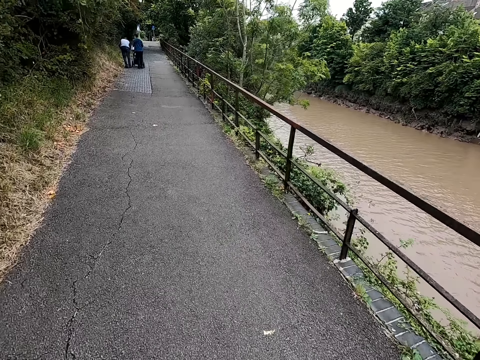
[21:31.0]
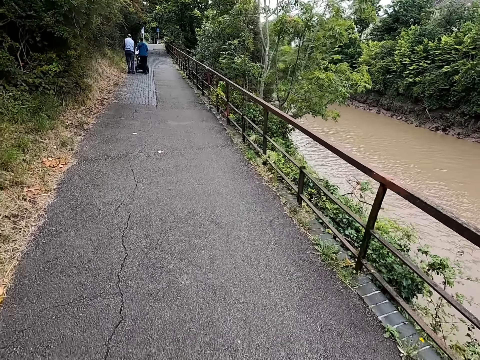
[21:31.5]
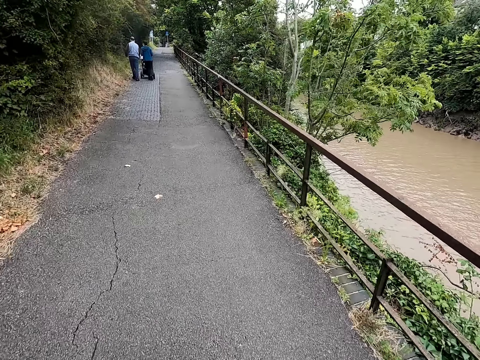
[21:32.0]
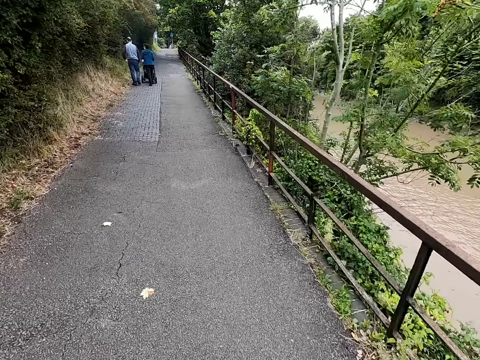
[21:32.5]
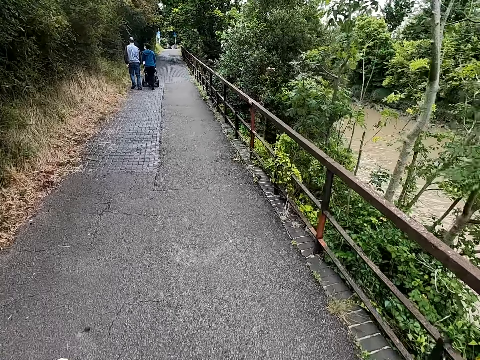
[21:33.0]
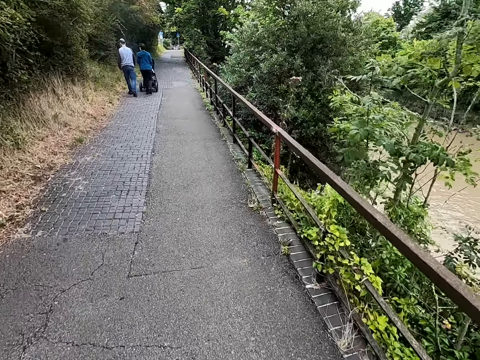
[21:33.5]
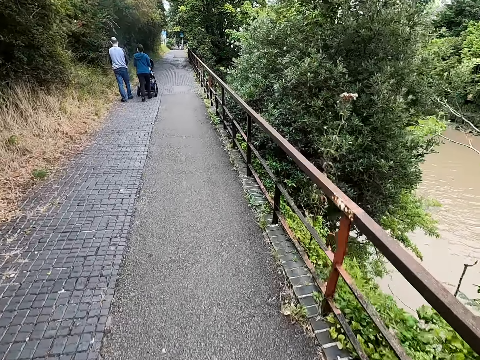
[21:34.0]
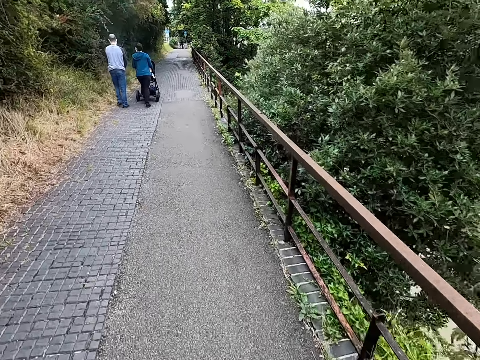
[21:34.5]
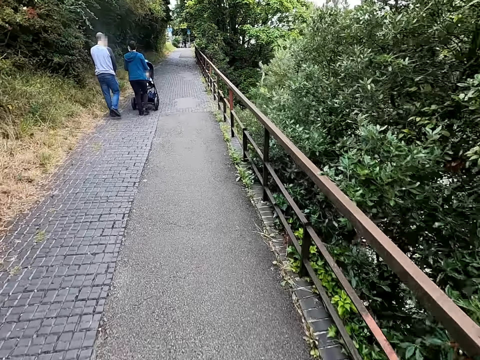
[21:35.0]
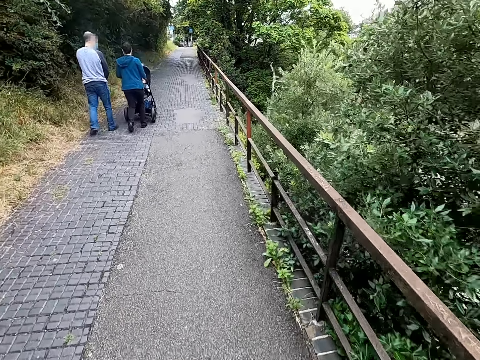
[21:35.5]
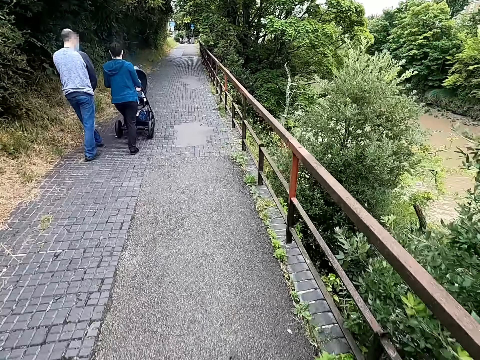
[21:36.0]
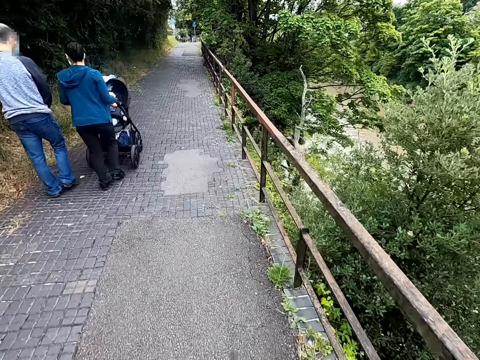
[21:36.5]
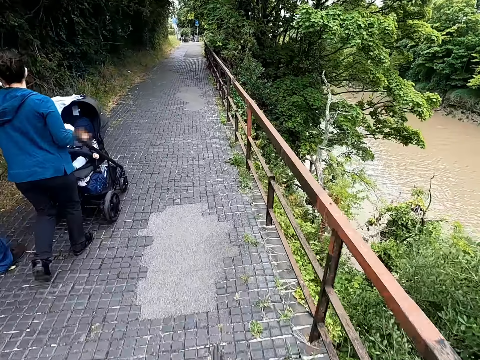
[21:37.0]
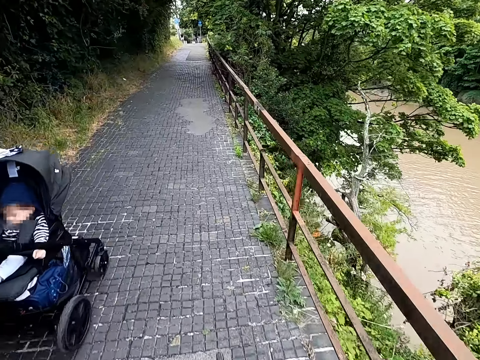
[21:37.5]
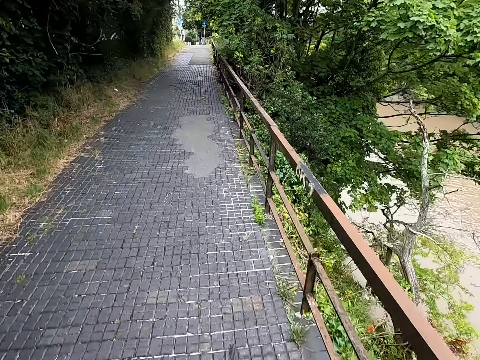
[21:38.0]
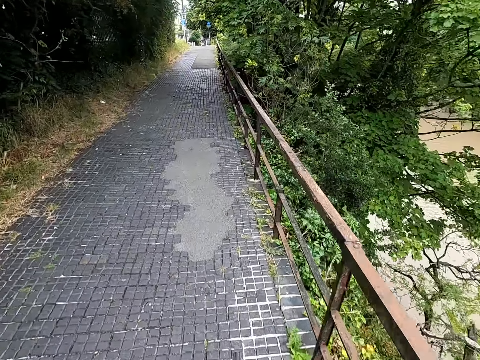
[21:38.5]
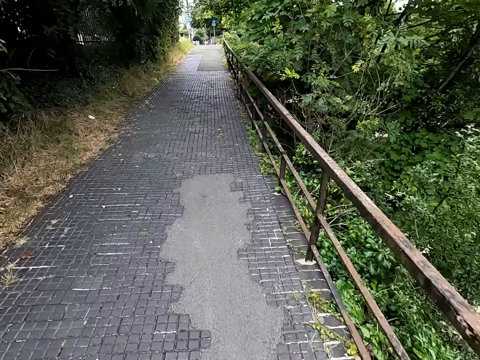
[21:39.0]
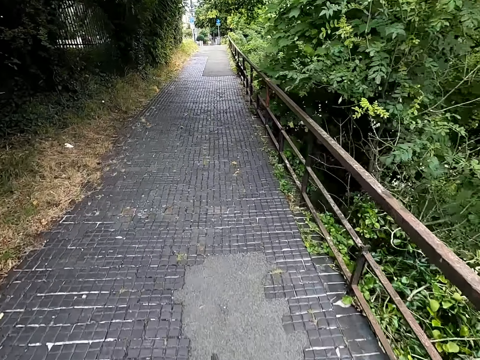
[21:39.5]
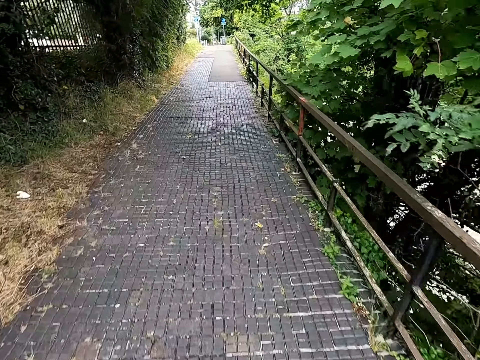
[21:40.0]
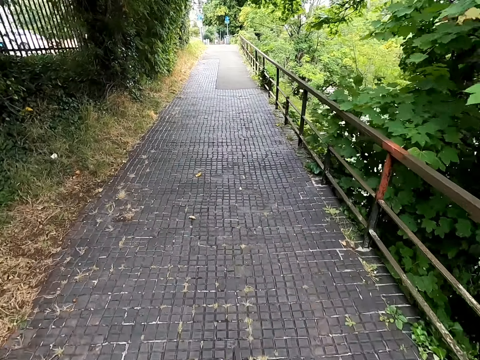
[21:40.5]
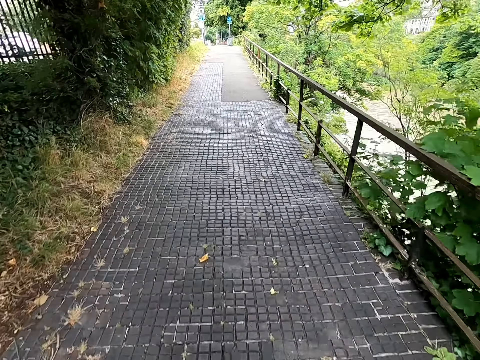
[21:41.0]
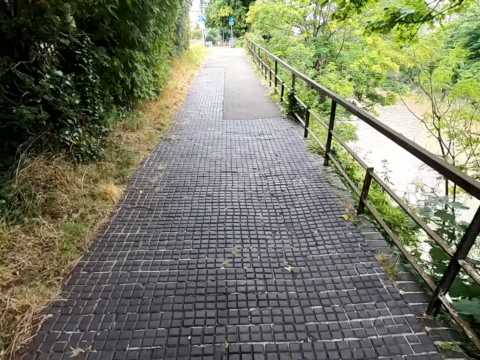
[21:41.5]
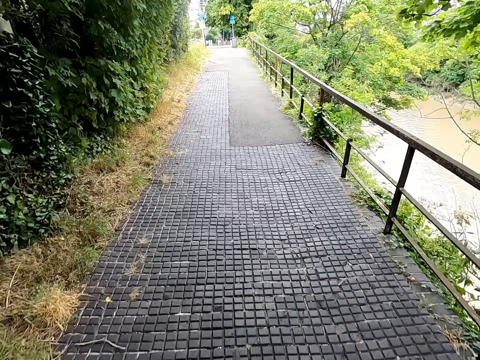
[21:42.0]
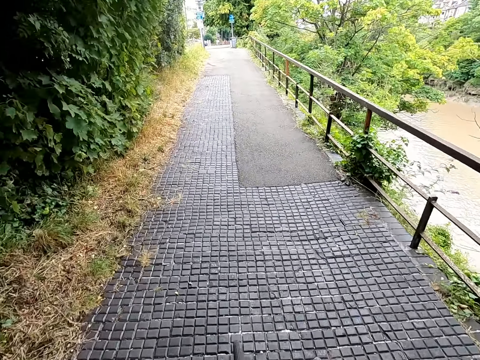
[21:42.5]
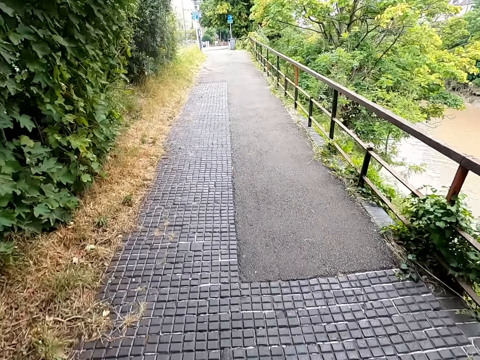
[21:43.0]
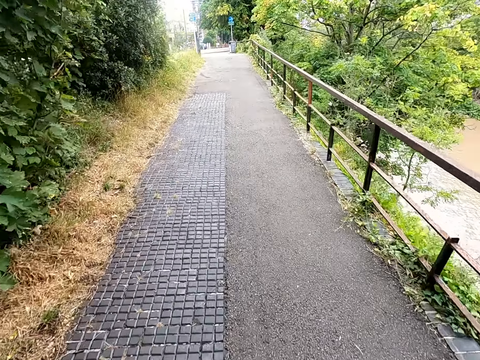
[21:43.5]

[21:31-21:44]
A person holds a baby stroller. The camera wearer cycles in a road.

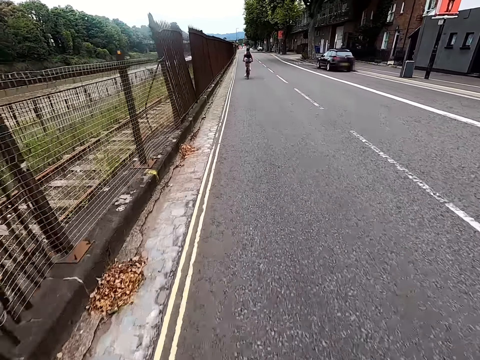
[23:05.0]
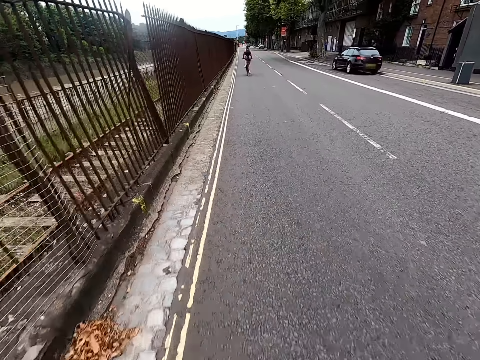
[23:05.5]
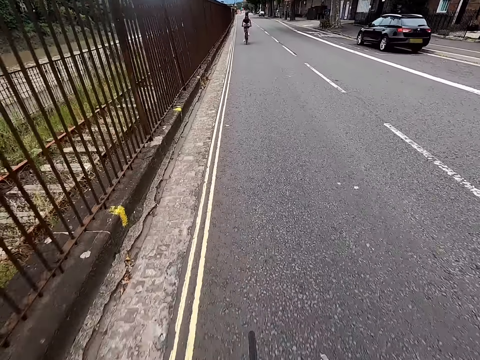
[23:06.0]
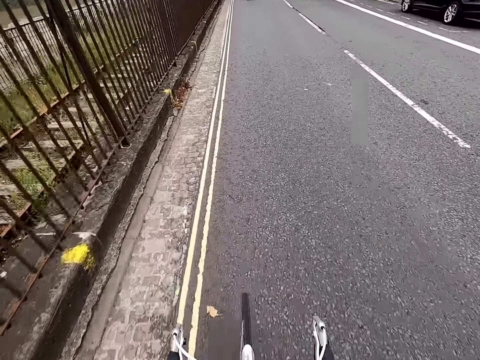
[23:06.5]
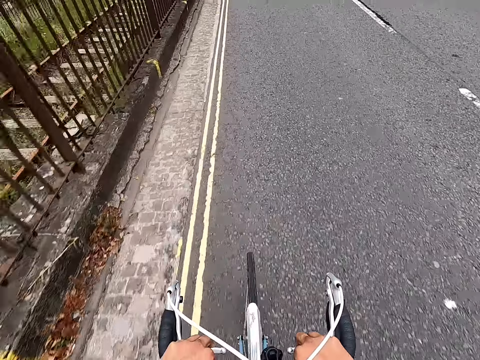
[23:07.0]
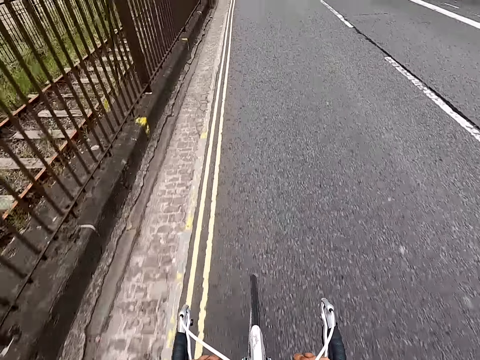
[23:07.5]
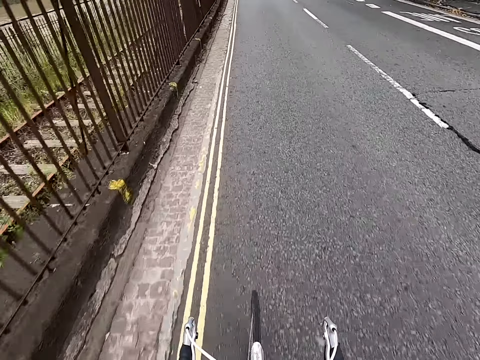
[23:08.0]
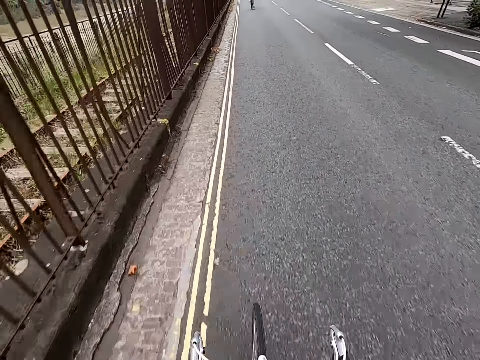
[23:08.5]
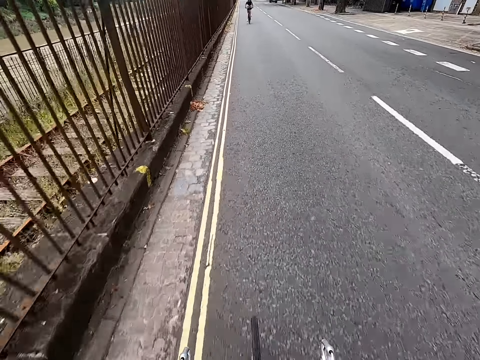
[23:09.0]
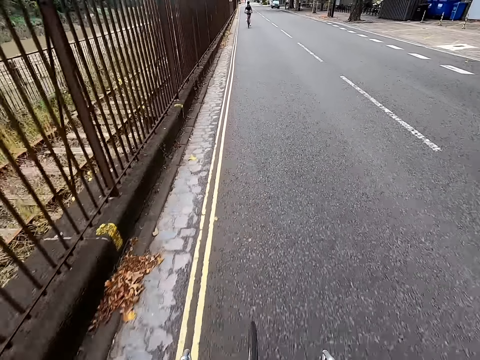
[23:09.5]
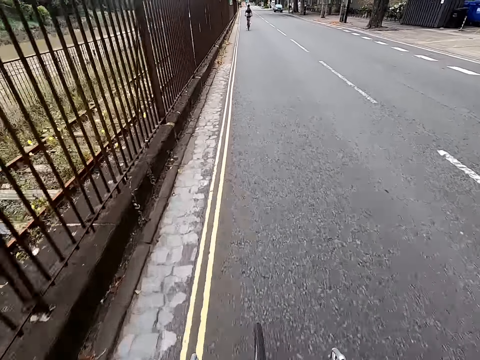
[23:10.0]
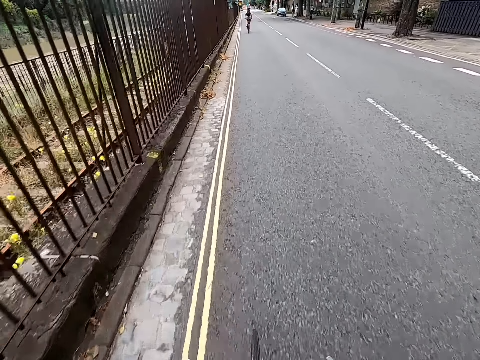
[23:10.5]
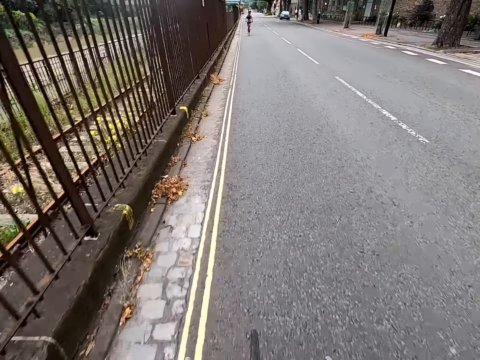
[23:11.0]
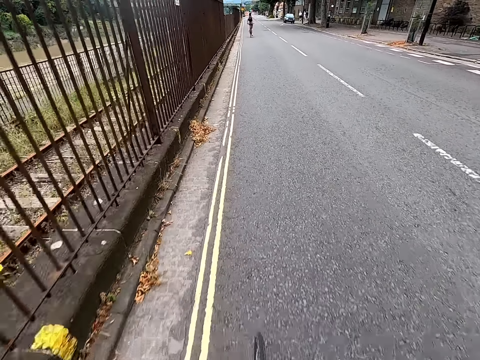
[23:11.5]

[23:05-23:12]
The camera wearer drives a bicycle.

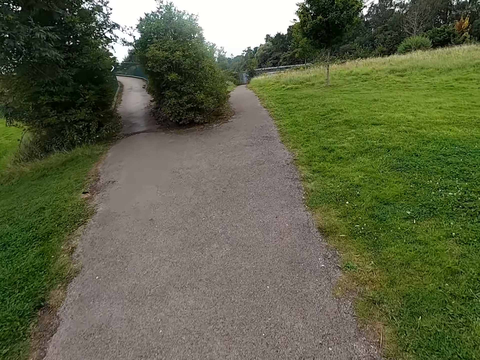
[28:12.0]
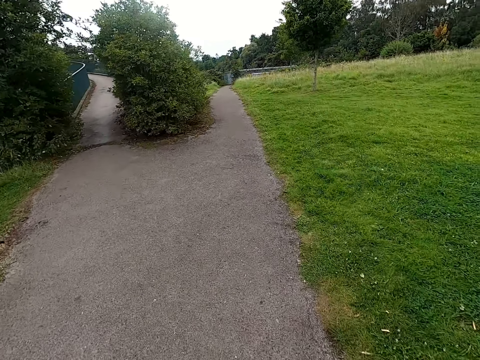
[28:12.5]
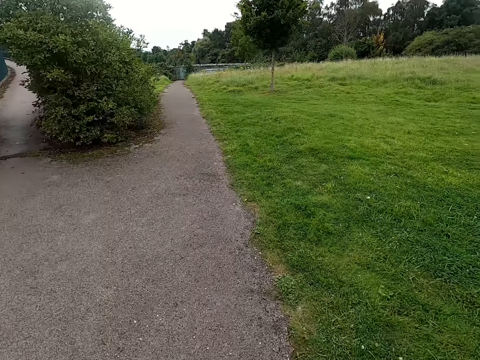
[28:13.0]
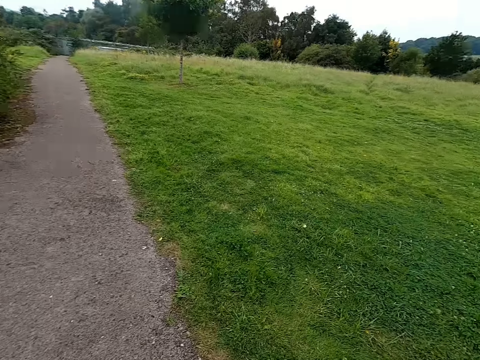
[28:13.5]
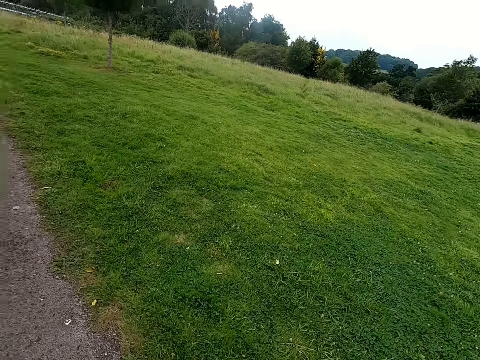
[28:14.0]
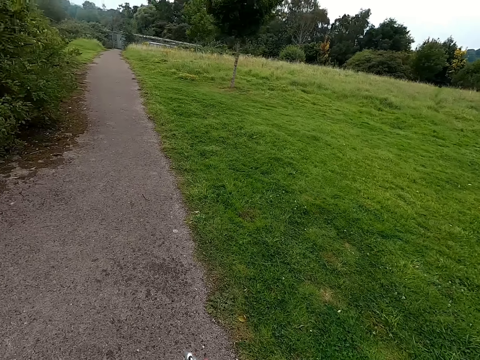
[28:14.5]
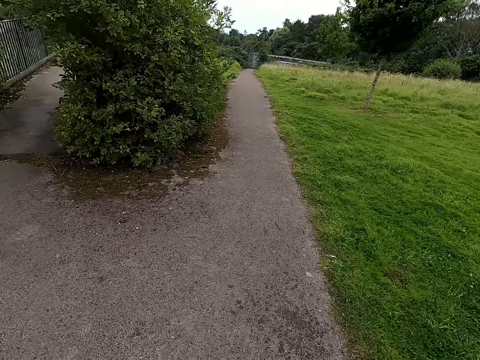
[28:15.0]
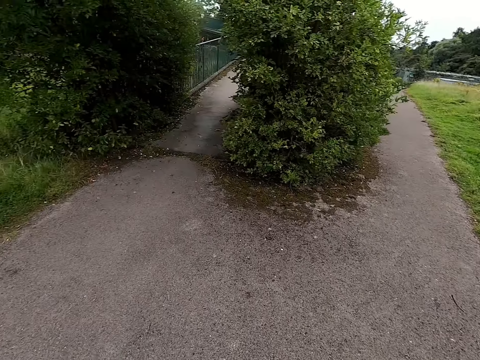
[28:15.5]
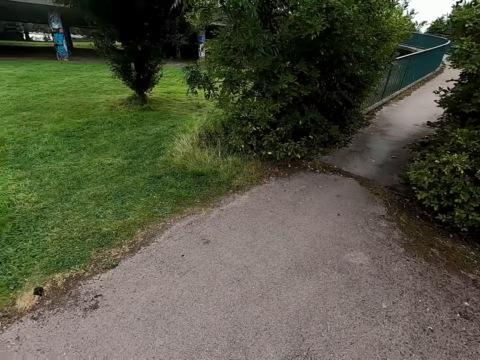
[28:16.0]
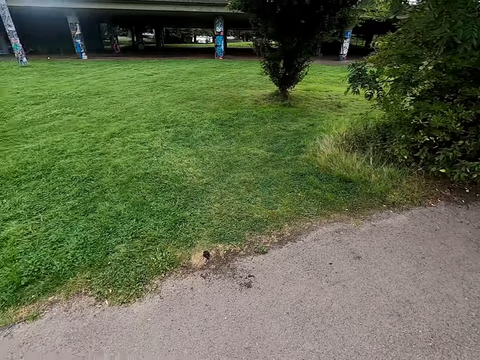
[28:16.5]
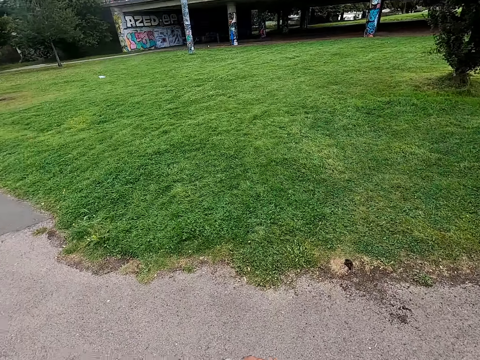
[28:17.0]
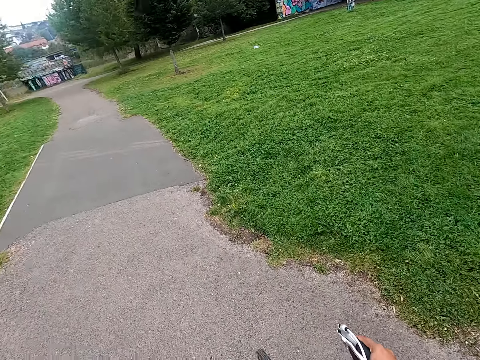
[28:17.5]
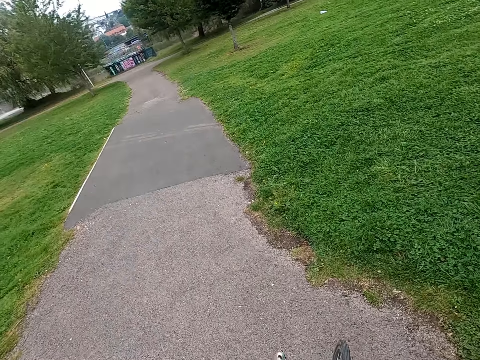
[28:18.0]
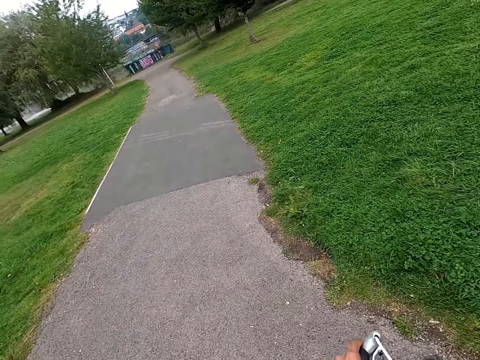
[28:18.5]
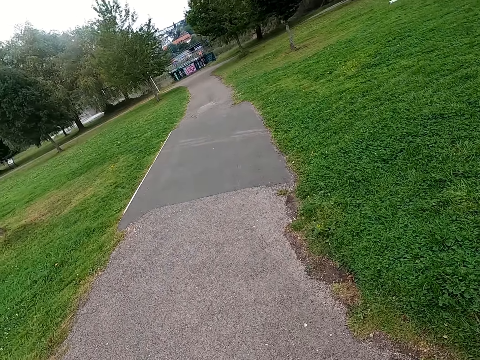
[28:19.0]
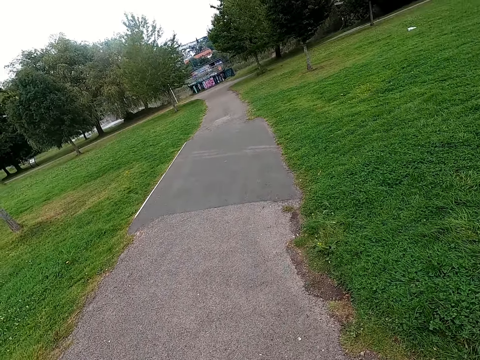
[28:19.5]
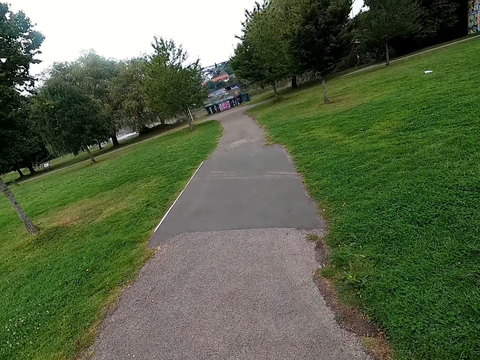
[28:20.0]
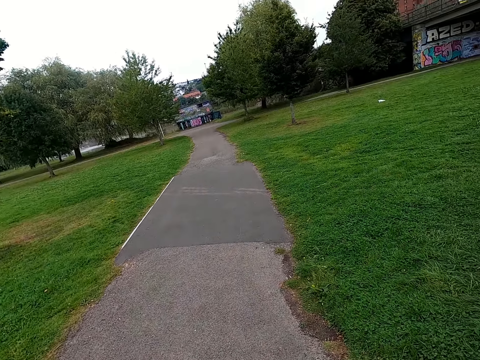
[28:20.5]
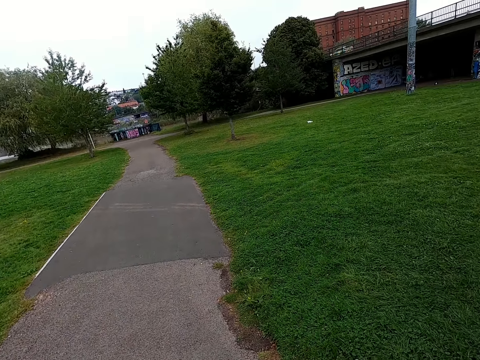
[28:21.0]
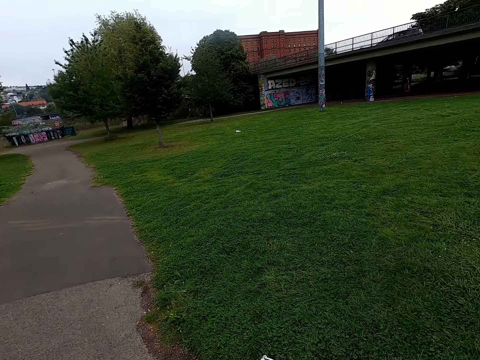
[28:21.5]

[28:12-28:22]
The camera wearer stares around the field.
